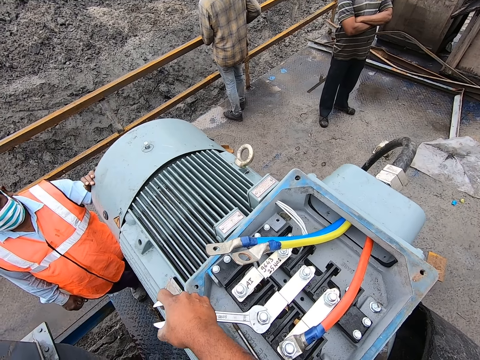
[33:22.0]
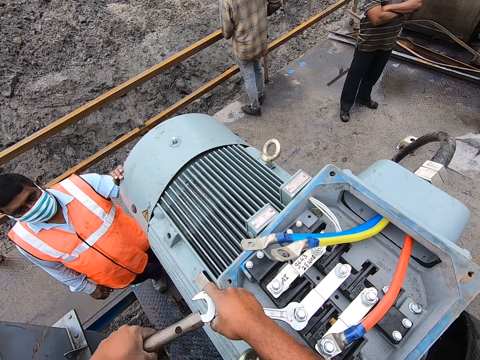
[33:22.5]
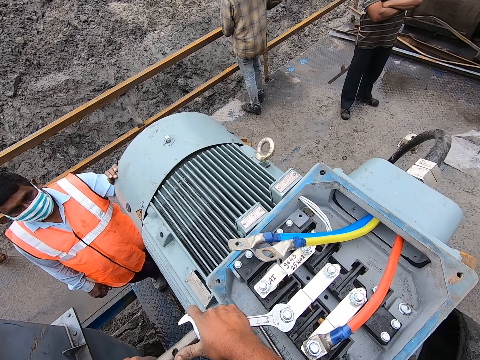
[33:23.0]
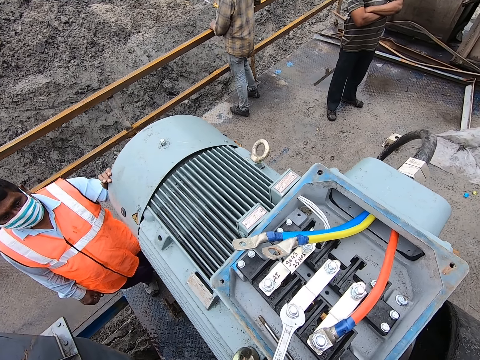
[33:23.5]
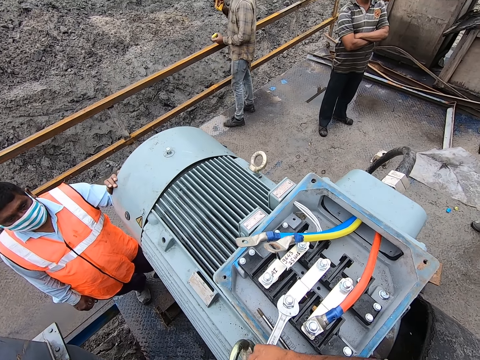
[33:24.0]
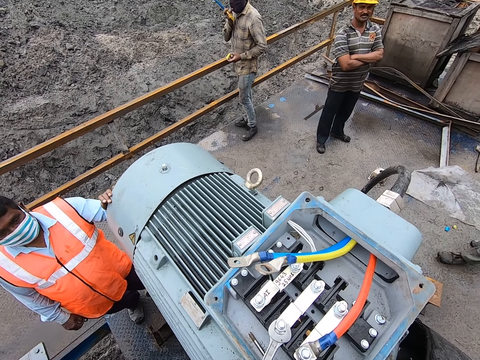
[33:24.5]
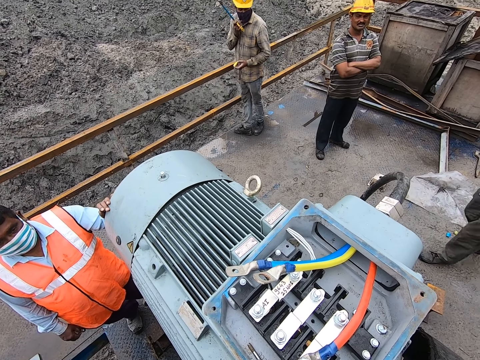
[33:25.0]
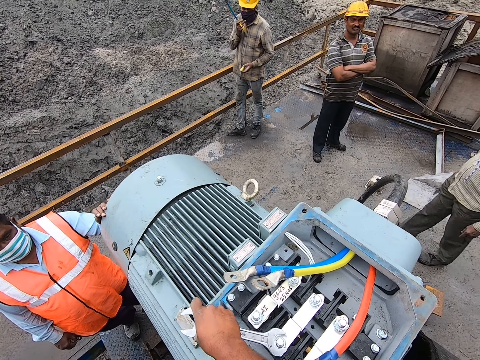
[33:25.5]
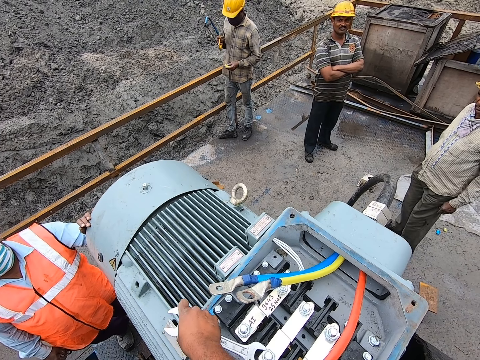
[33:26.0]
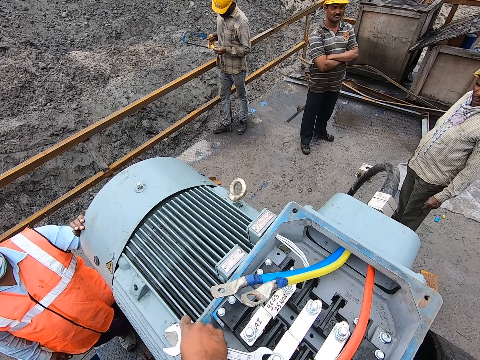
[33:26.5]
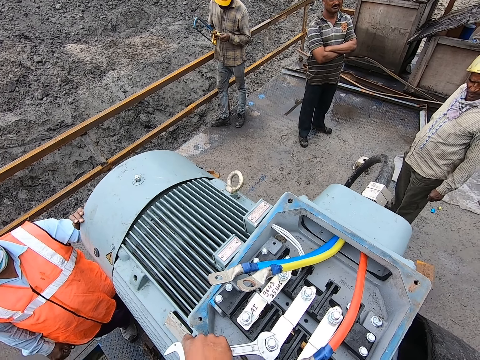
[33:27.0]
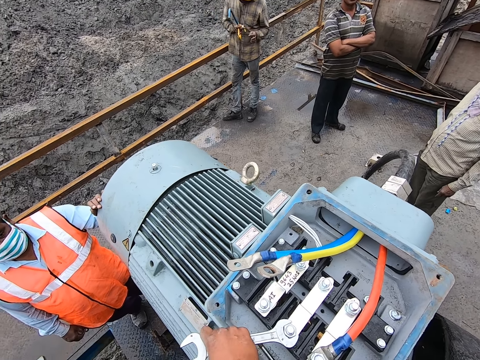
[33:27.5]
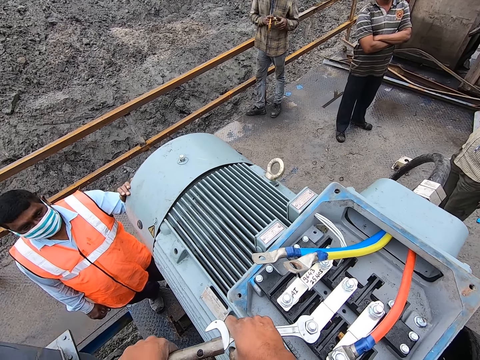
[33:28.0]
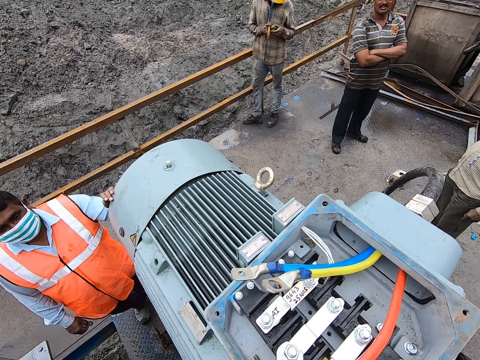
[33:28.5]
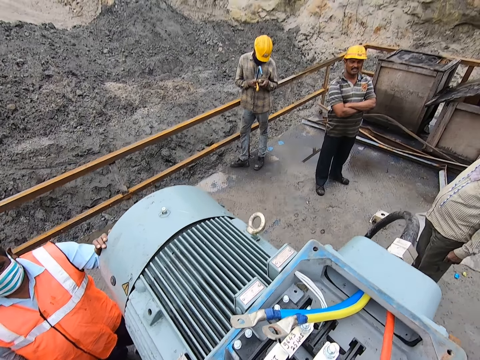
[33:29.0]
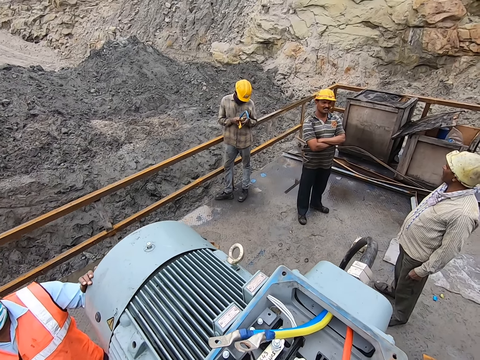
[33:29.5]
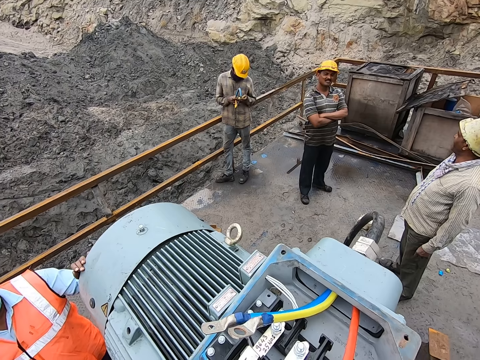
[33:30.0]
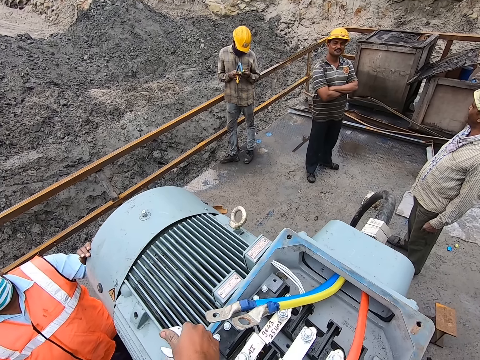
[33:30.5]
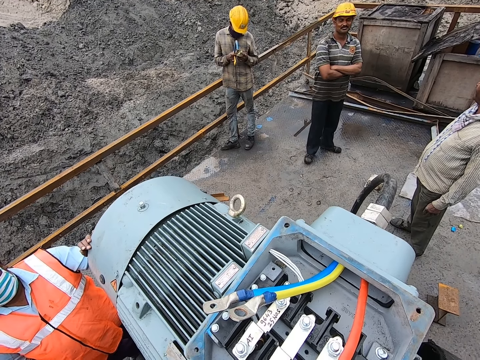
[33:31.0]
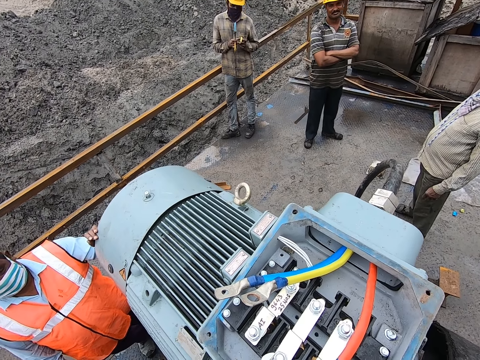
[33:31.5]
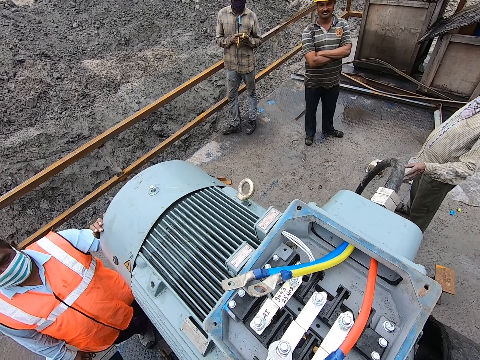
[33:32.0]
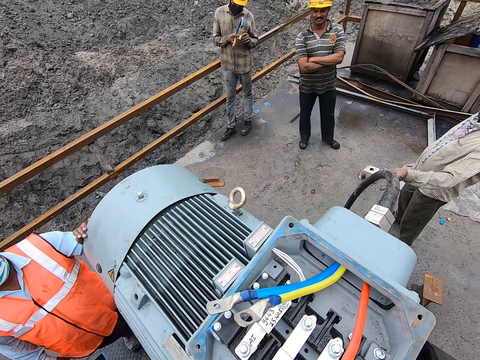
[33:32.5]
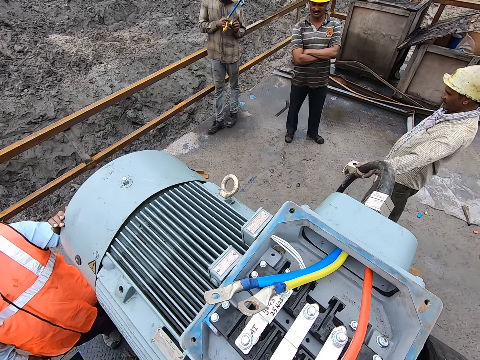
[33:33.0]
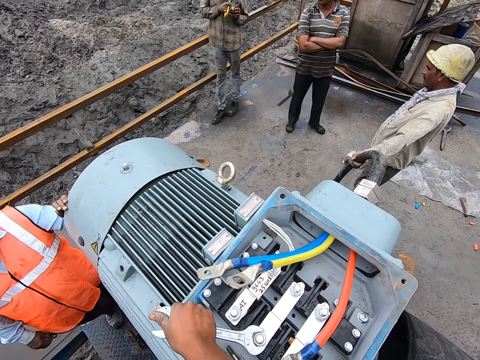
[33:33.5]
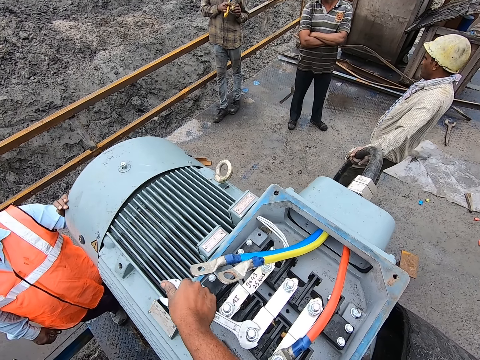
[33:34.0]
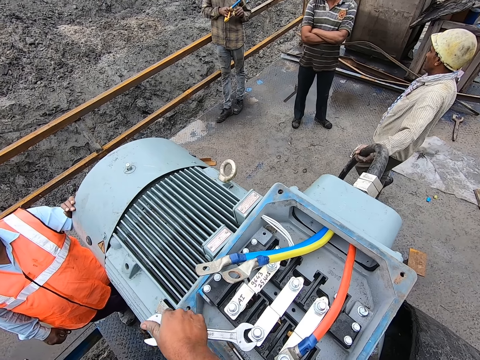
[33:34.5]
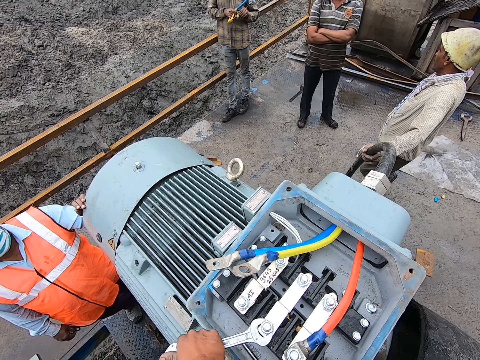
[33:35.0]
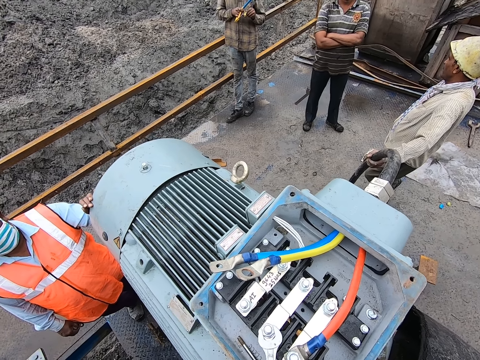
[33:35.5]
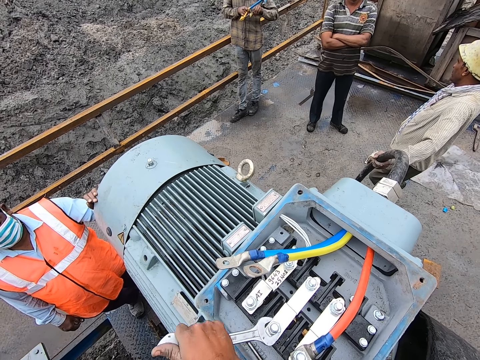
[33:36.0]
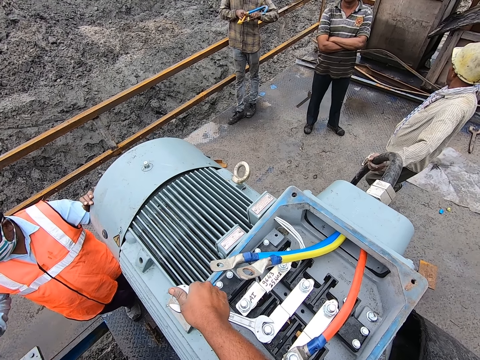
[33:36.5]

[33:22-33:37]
The camera wearer turns the bolt with the wrench. They turn the bolt with the wrench and metal rod. They hold the wrench with the right hand. They turn the bolt with the wrench. They turn the bolt with the wrench and metal rod. They look ahead. They turn the bolt with the wrench.

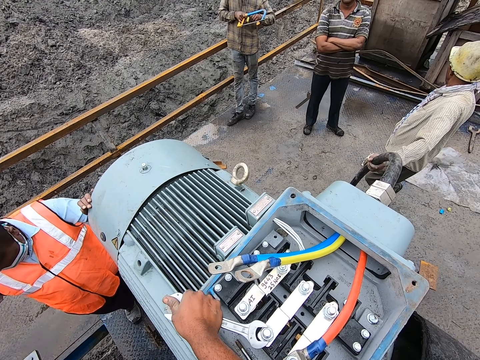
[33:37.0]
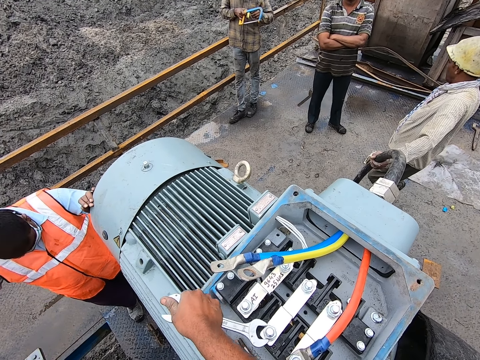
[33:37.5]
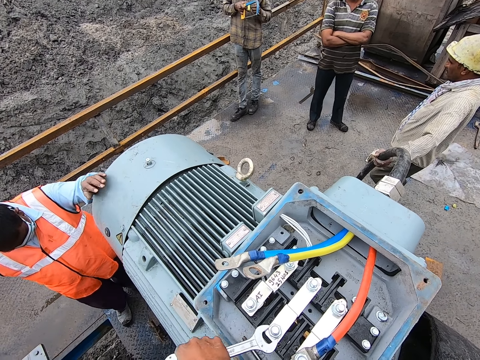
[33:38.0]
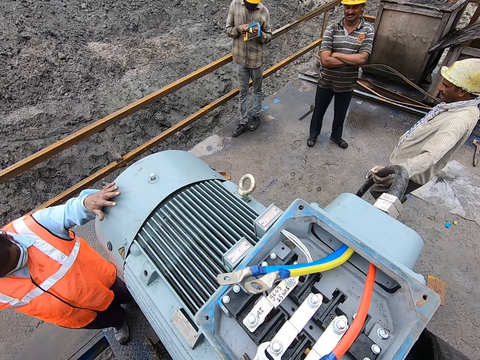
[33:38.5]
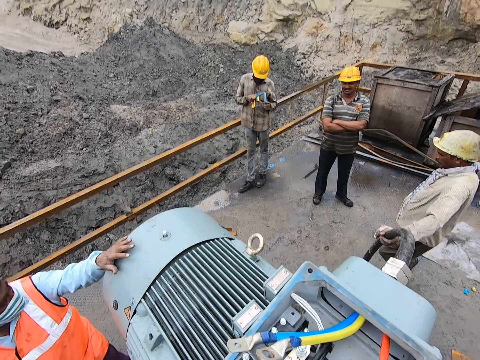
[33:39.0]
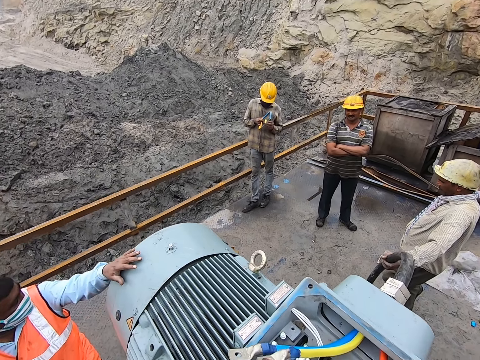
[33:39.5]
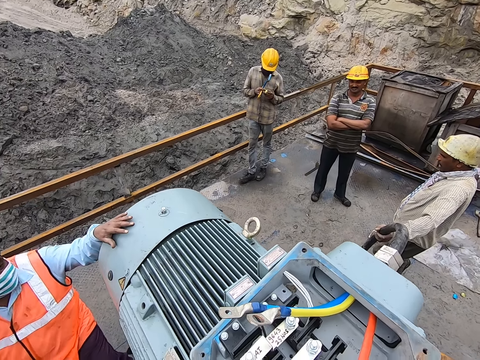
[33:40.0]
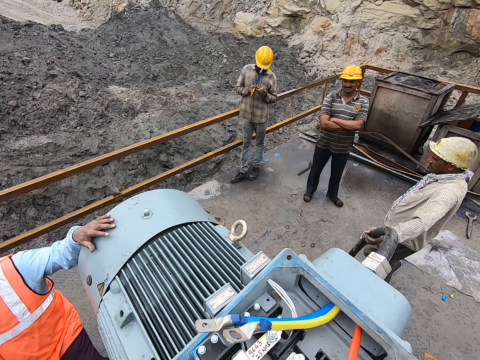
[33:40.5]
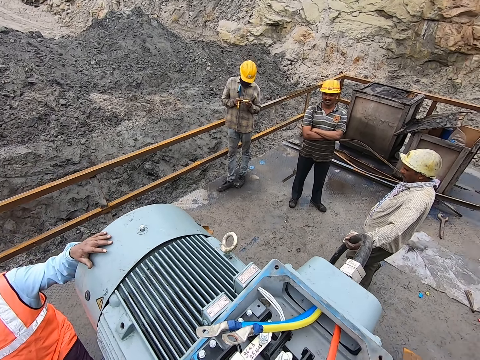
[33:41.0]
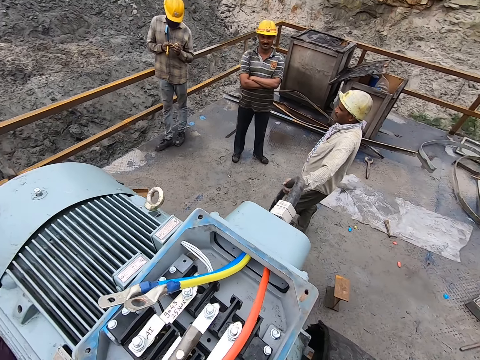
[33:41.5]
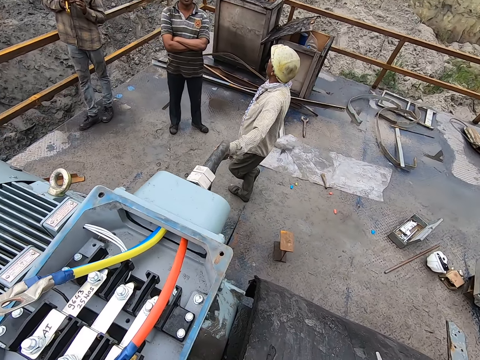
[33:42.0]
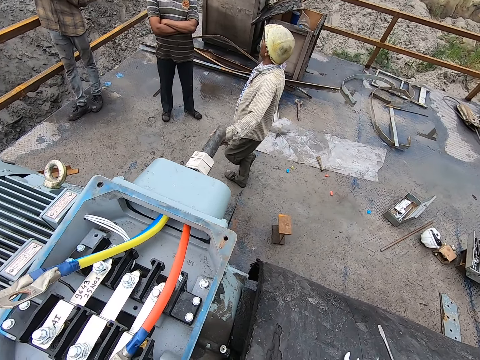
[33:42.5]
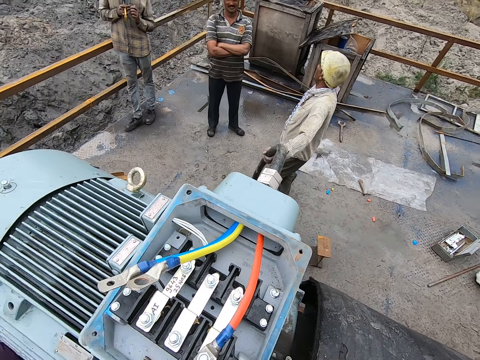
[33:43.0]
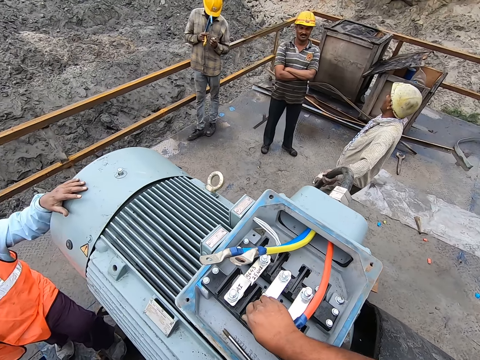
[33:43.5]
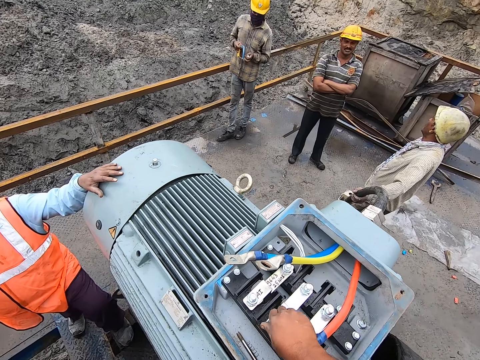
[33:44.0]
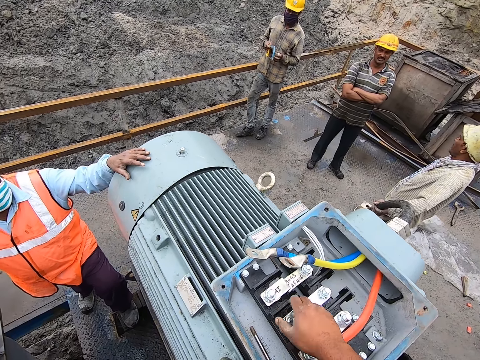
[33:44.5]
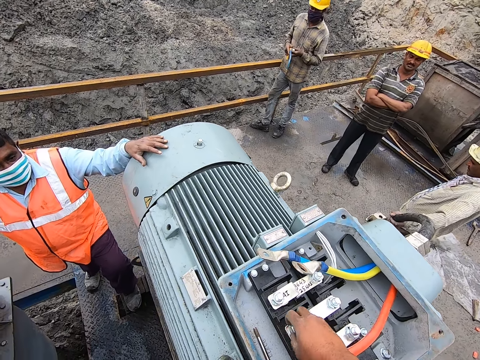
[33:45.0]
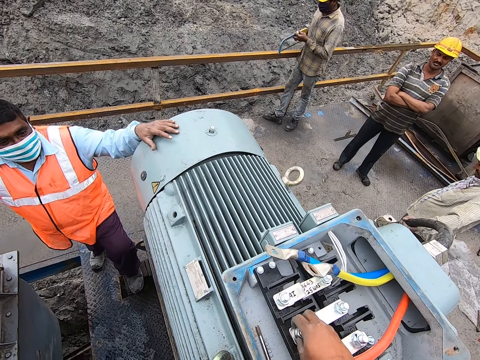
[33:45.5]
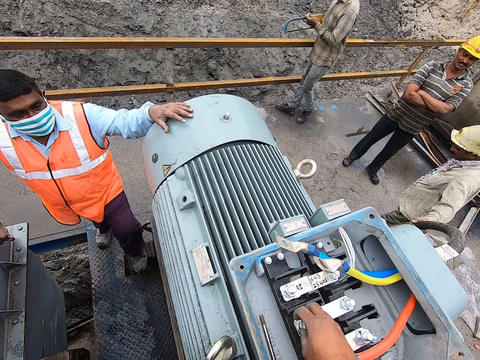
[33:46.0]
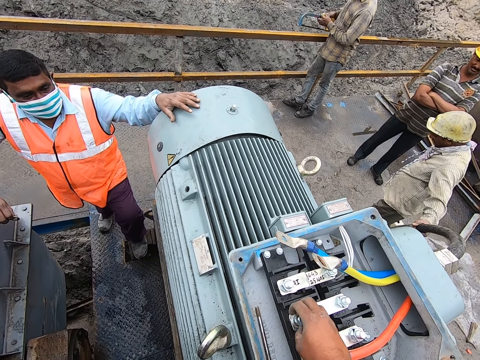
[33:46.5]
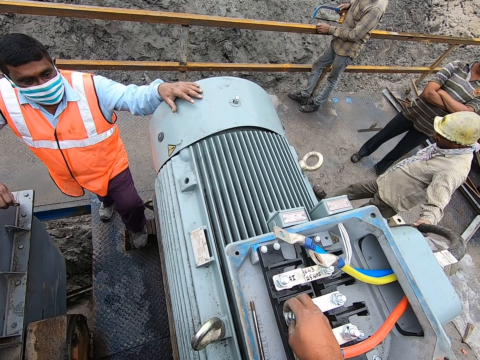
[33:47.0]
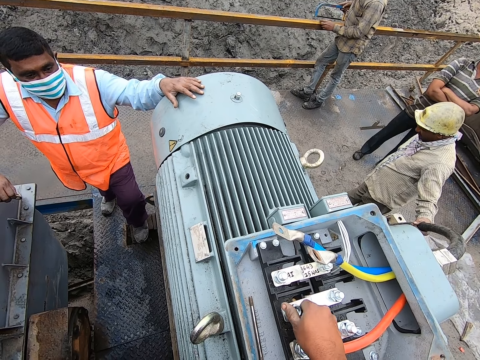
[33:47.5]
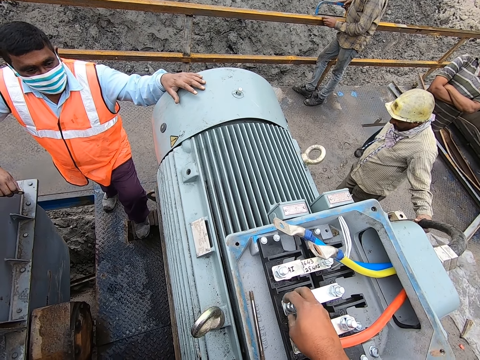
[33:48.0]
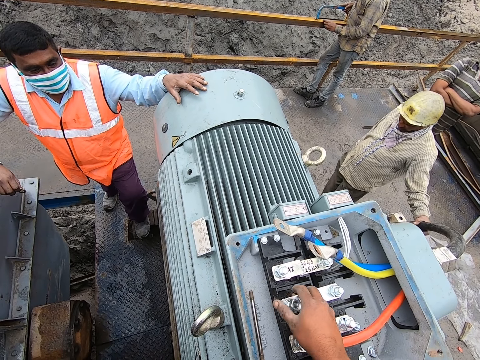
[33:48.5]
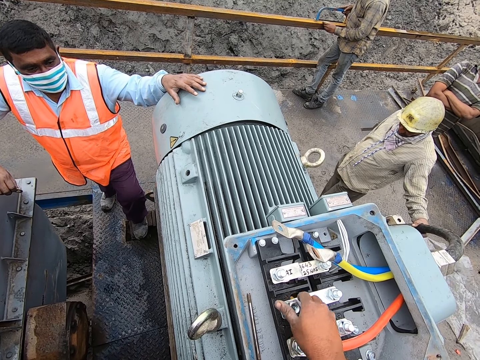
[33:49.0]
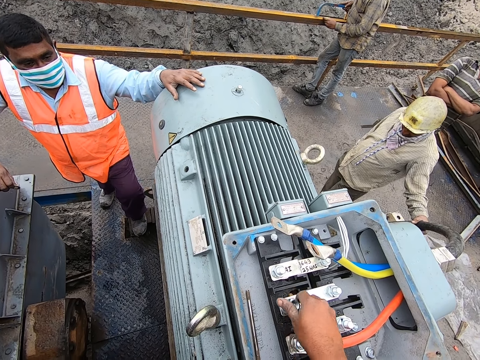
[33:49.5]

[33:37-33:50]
The camera wearer looks ahead. They turn the bolt with the right hand. They open the bolt.
